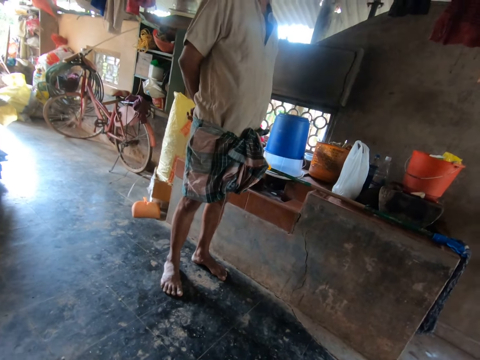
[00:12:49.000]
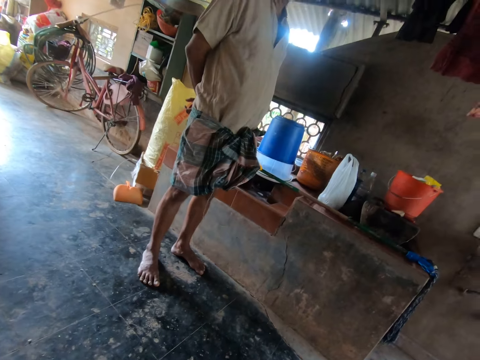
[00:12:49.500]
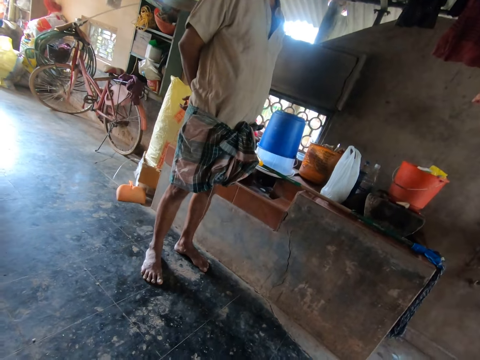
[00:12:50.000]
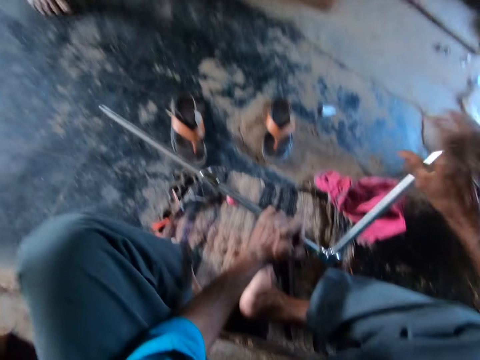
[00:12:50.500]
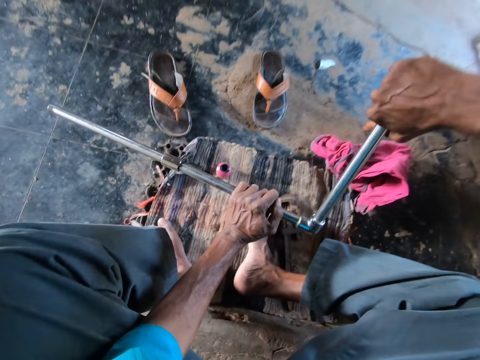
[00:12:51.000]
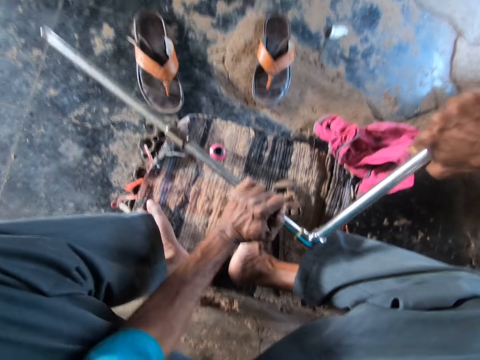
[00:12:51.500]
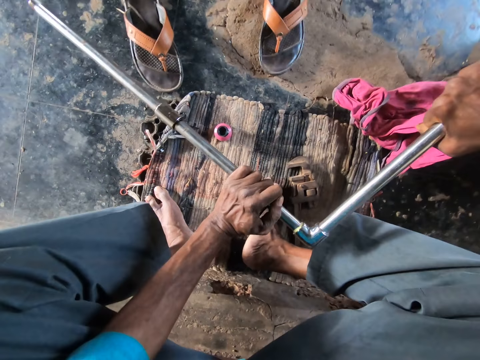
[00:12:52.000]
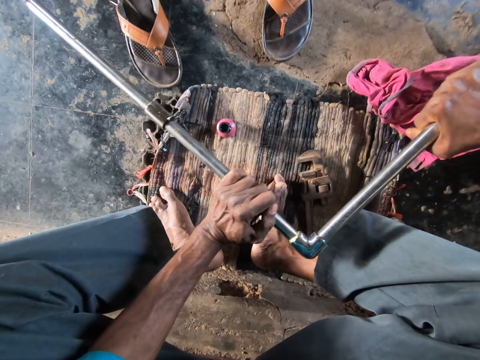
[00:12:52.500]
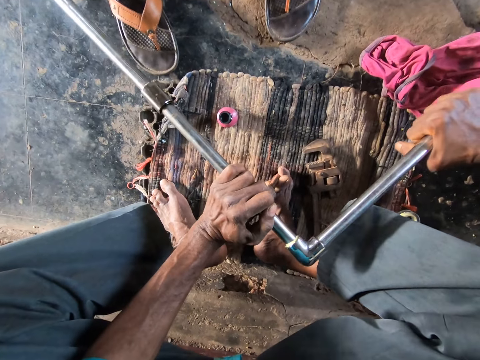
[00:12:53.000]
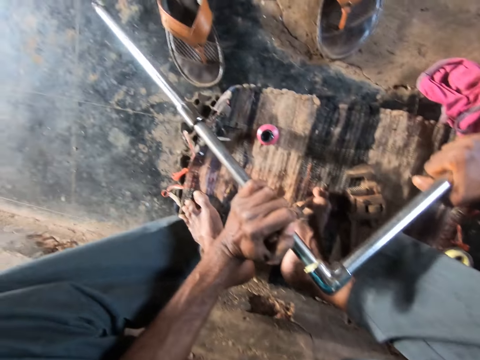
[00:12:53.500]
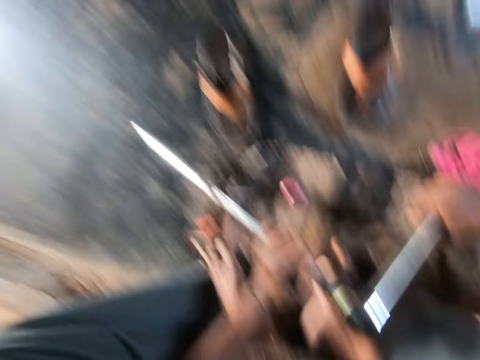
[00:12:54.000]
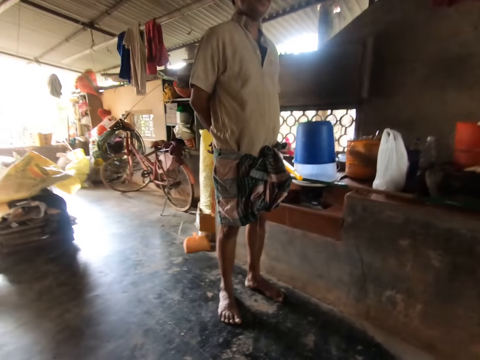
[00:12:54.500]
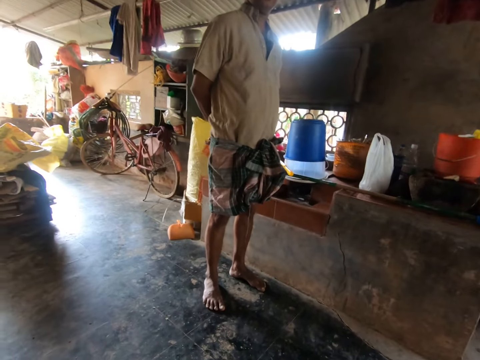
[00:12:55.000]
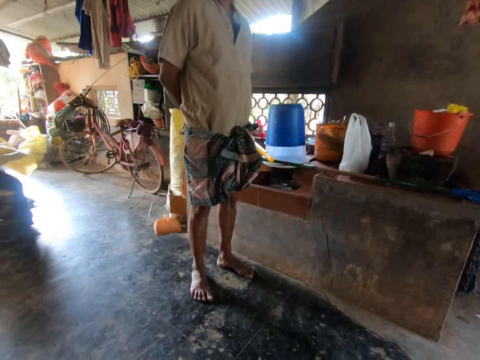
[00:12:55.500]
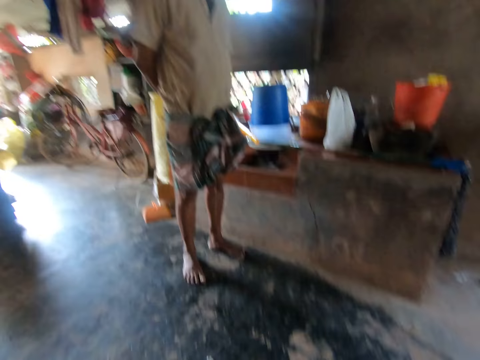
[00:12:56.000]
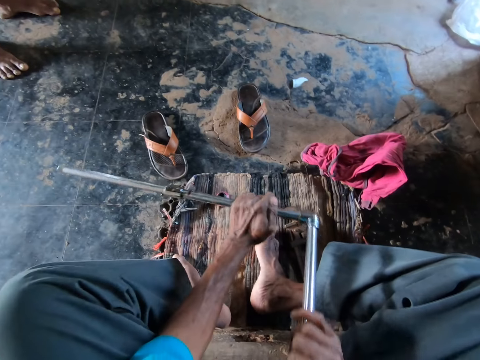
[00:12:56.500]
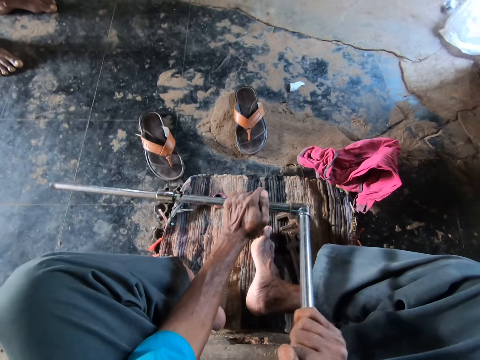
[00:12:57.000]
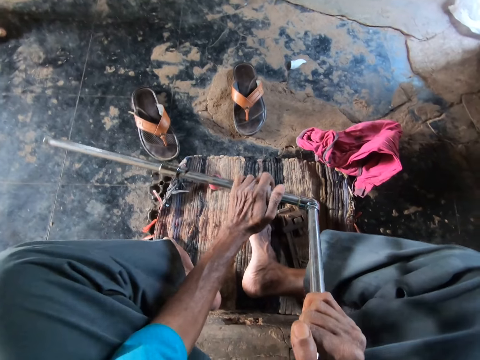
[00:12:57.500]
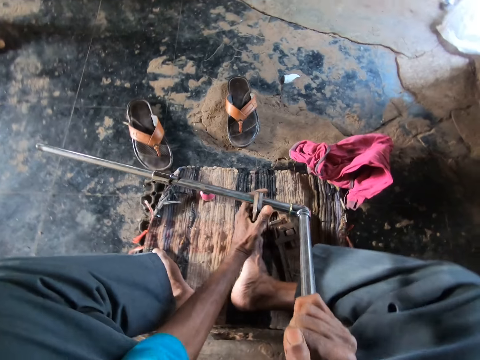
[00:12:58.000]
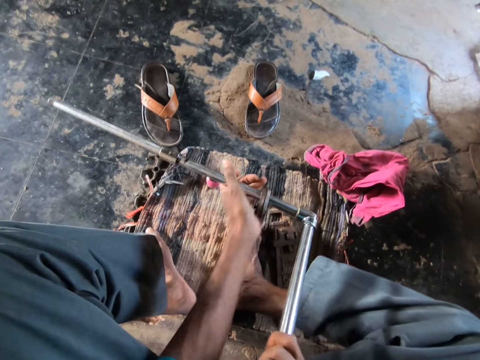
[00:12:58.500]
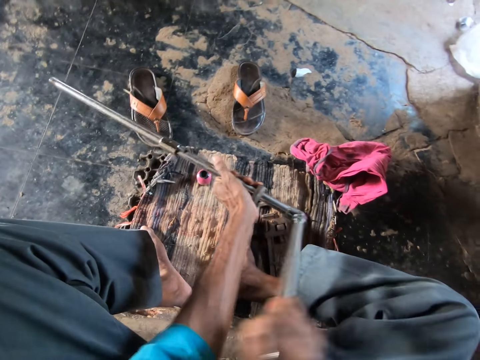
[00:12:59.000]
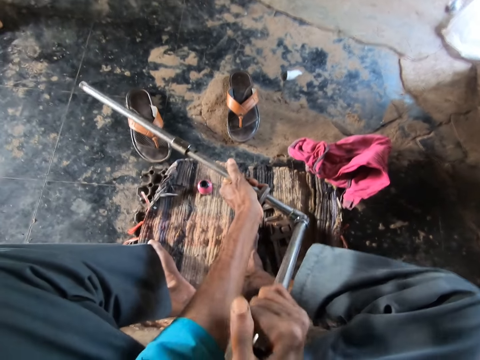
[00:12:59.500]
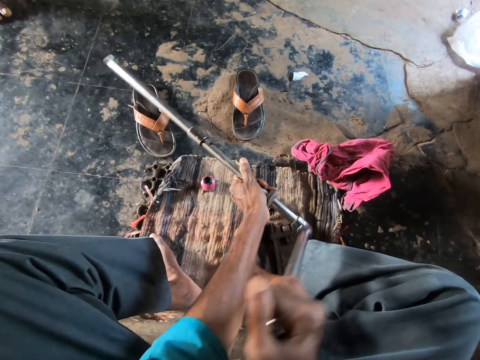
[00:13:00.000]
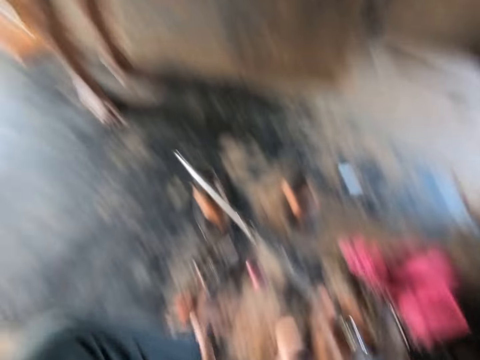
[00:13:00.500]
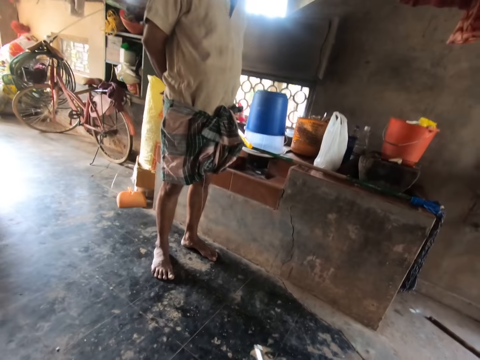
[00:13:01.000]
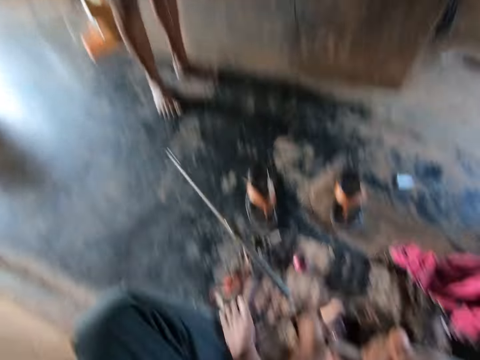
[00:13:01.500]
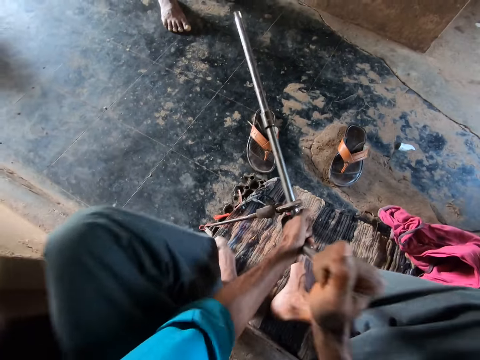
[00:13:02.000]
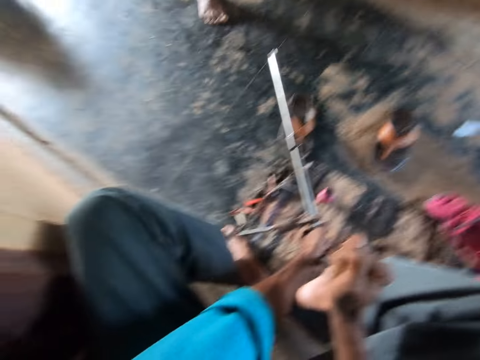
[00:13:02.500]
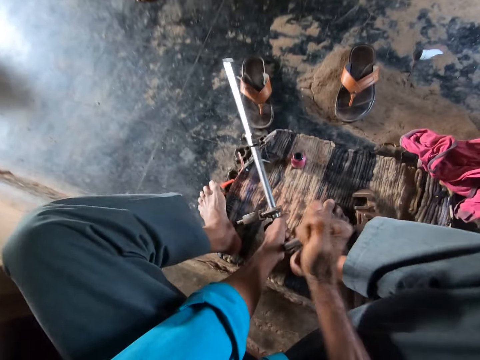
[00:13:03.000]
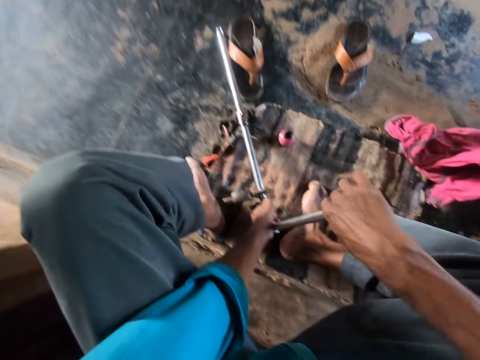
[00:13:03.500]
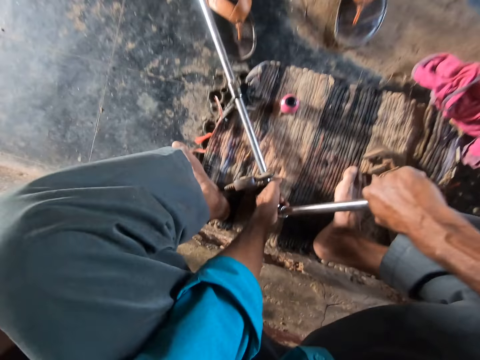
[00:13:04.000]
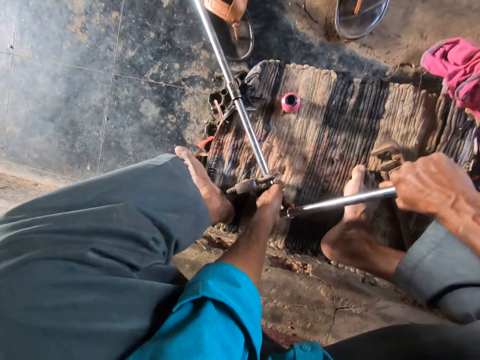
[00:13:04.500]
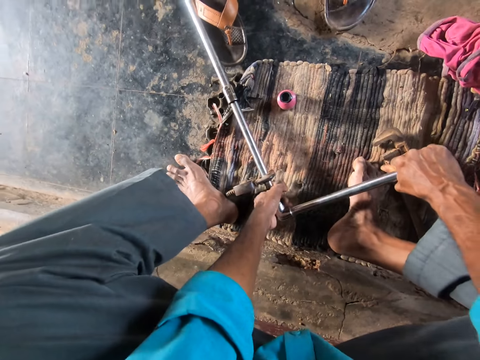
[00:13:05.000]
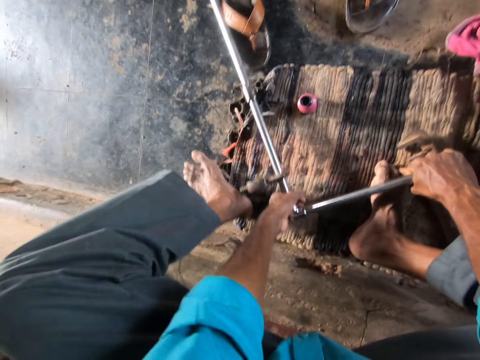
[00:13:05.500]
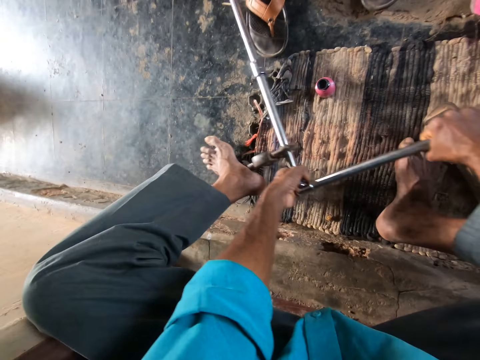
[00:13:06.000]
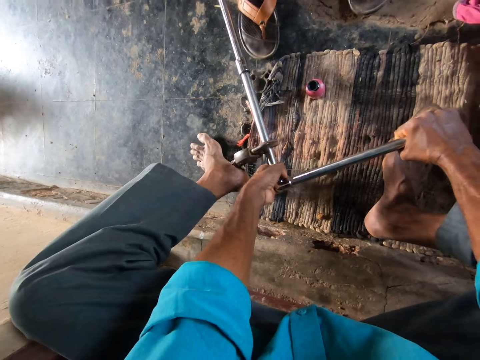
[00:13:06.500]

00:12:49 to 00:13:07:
The camera wearer tightens the metal tube. He stares around. He fastens the metal tube. He looks around. He tightens the metal tube. He steps on the pipe wrench on the metal pipe with his left leg.

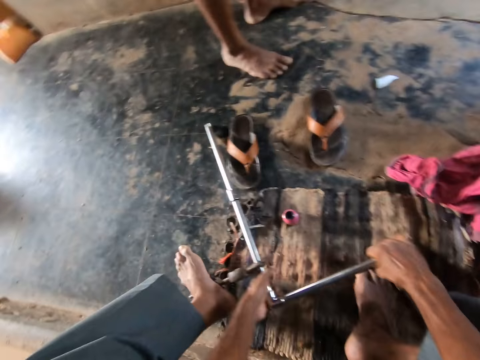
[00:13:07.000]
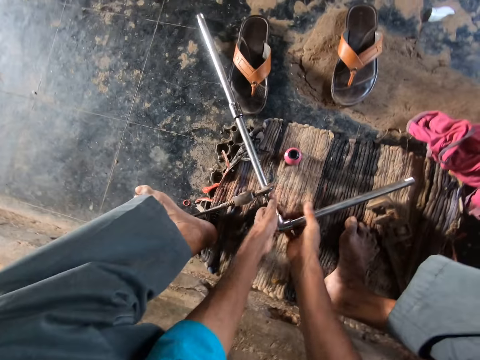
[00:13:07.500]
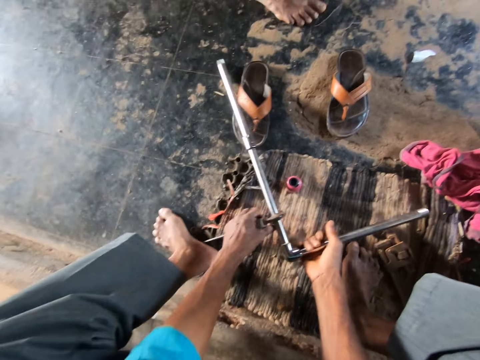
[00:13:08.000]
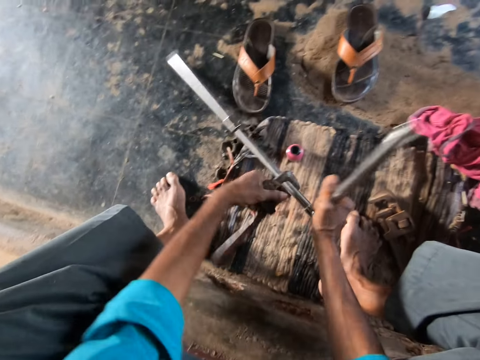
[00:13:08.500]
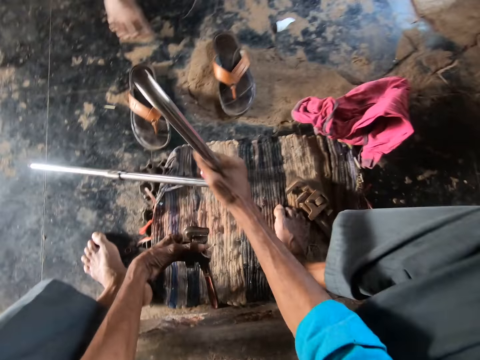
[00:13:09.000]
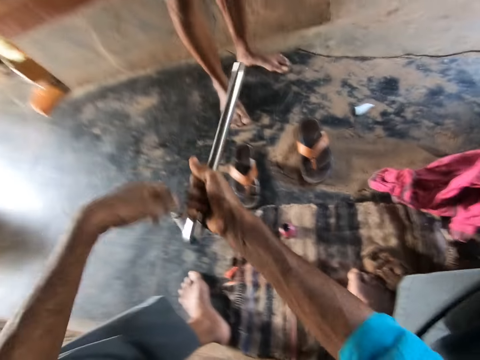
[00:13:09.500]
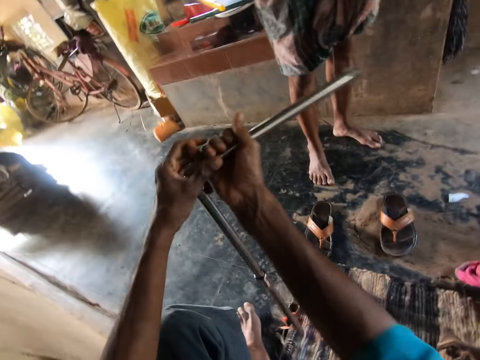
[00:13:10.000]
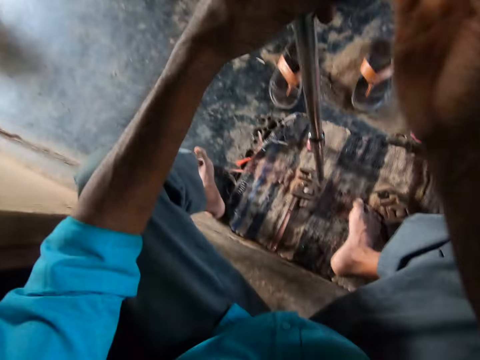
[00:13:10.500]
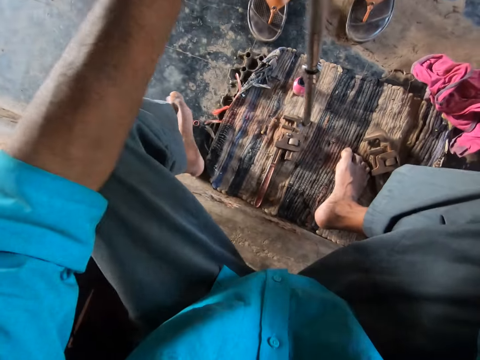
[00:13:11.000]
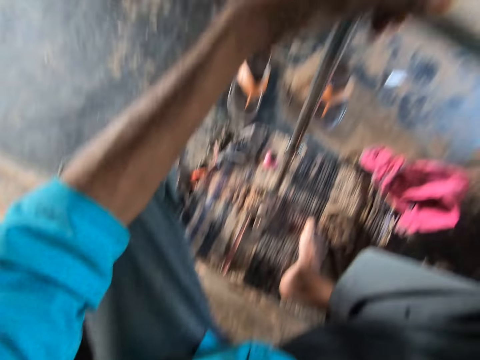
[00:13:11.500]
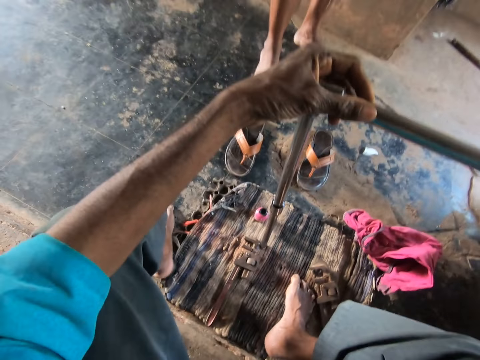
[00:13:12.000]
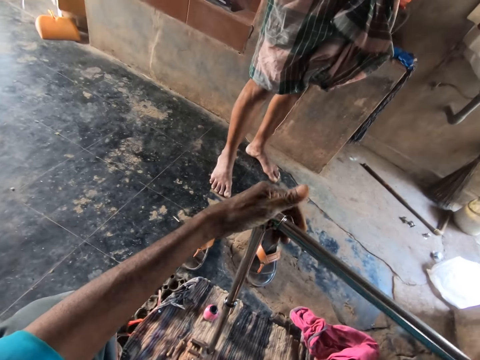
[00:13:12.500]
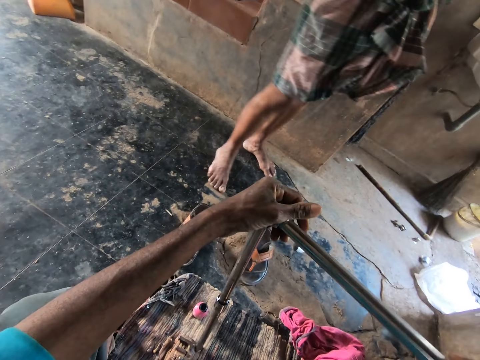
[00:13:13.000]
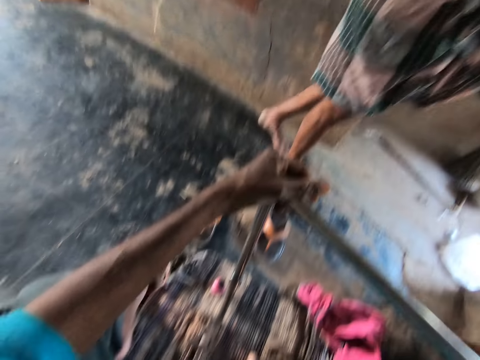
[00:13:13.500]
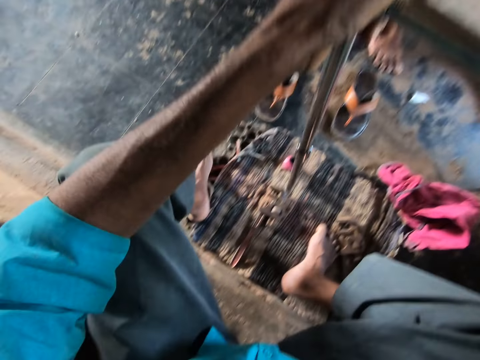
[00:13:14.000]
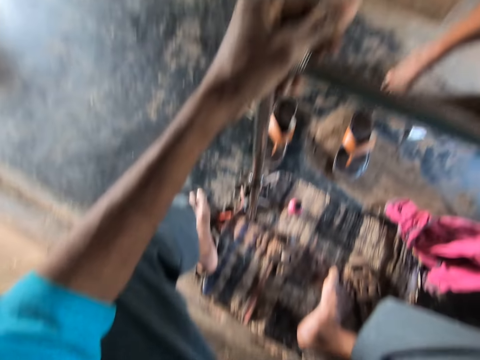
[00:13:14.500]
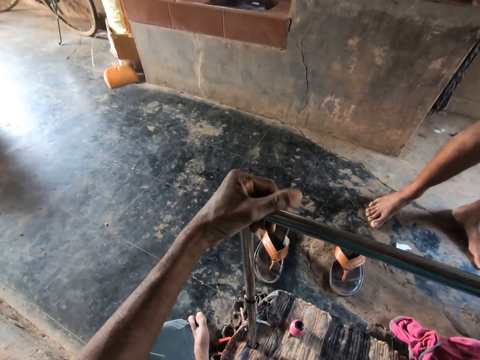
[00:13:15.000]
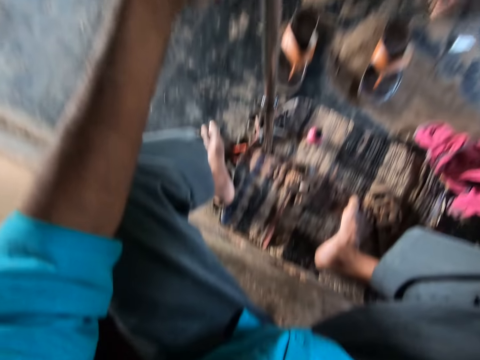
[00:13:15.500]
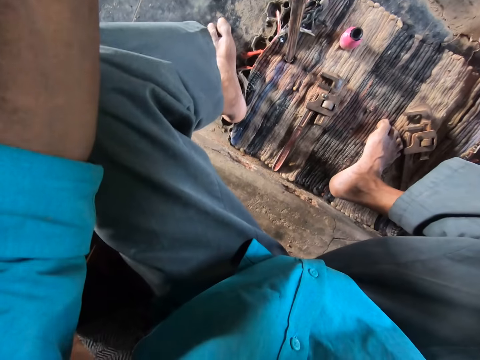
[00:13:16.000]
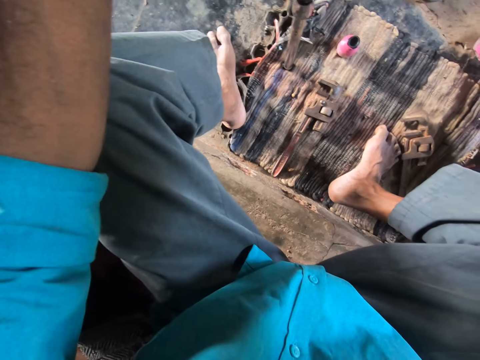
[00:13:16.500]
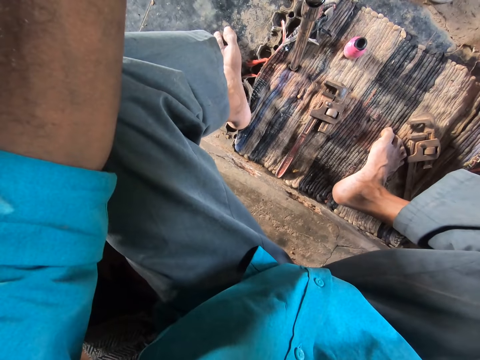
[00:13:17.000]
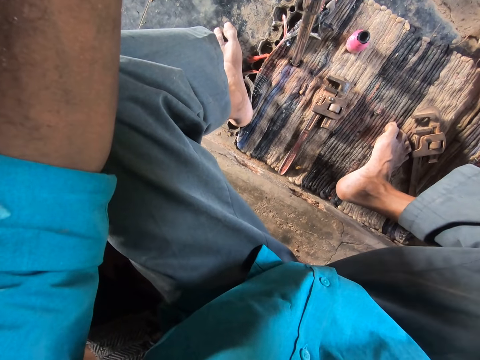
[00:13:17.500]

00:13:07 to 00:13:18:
The camera wearer removes the pipe wrench. He drops the pipe wrench in his left hand on the floor. He holds the metal tube.
